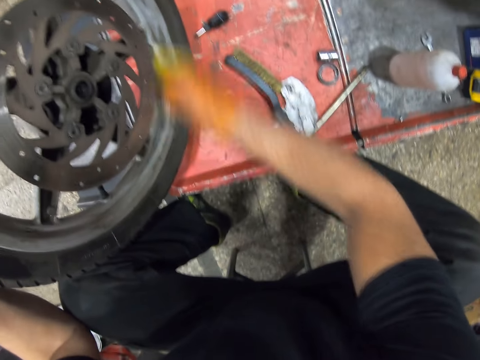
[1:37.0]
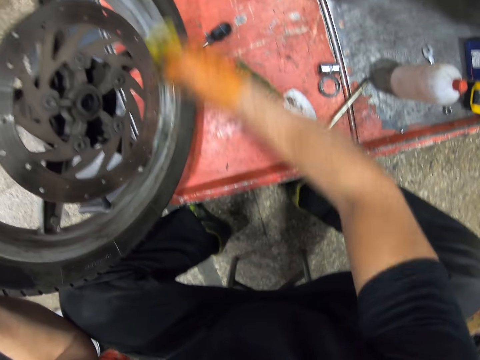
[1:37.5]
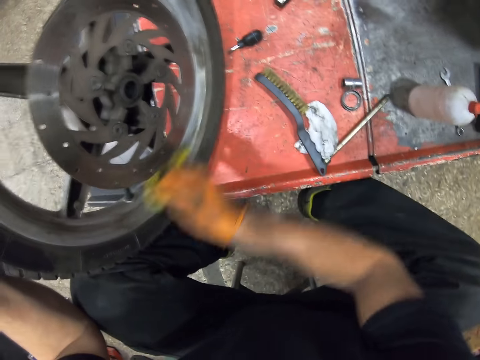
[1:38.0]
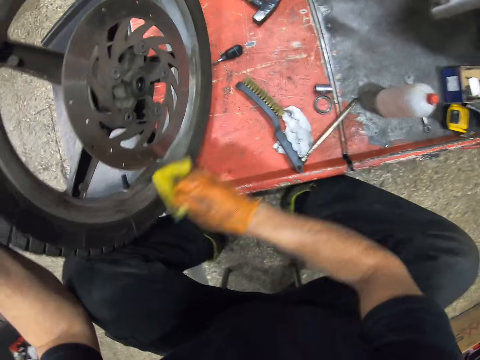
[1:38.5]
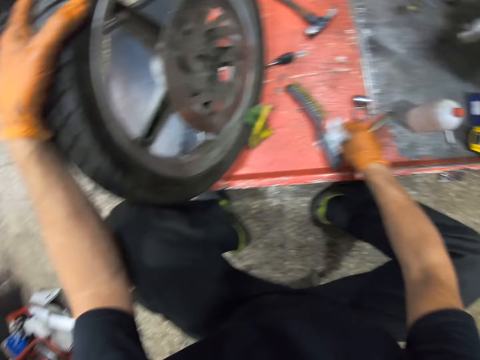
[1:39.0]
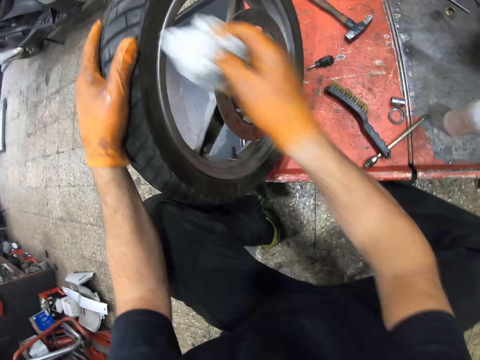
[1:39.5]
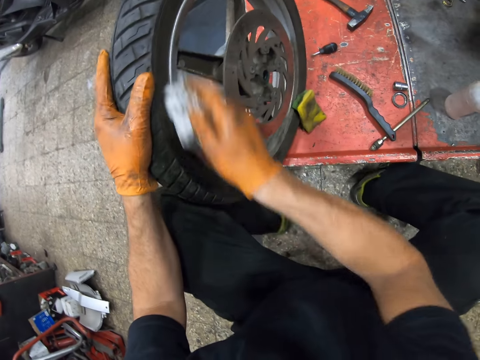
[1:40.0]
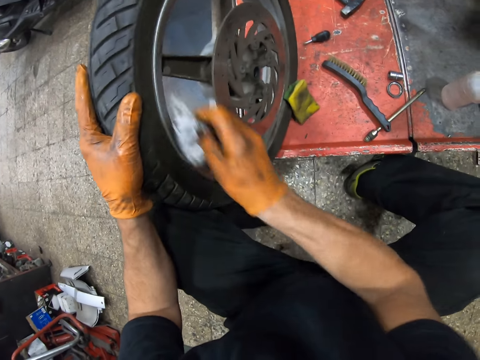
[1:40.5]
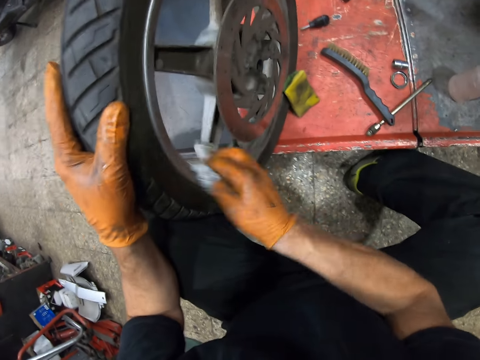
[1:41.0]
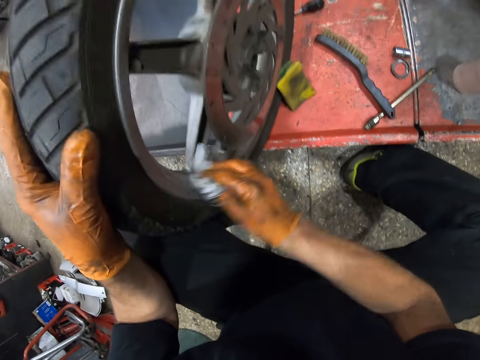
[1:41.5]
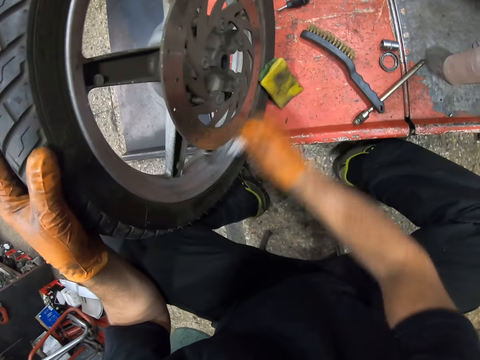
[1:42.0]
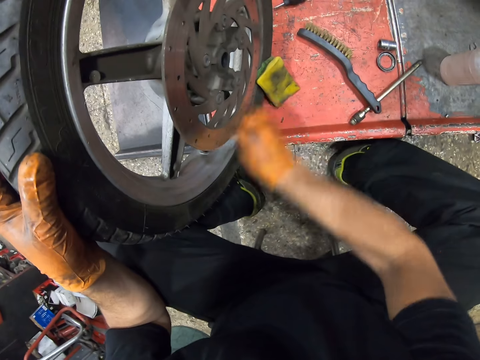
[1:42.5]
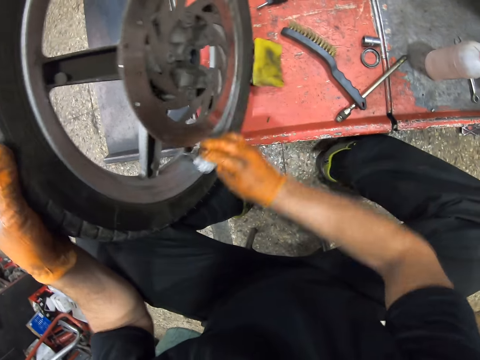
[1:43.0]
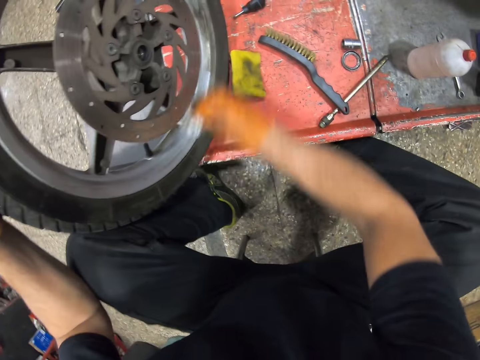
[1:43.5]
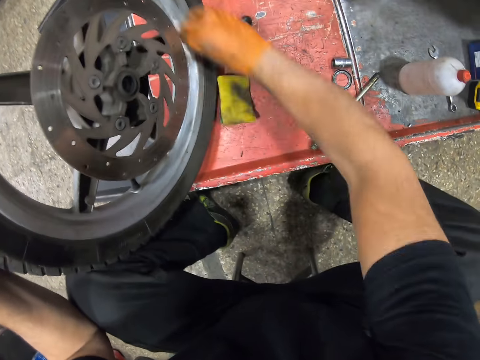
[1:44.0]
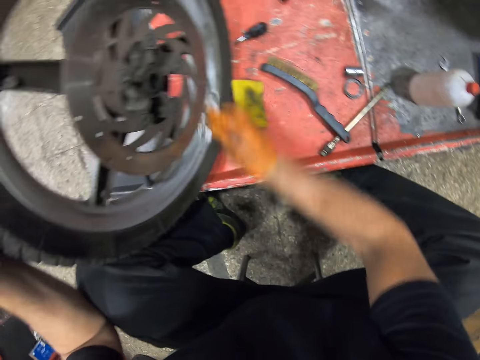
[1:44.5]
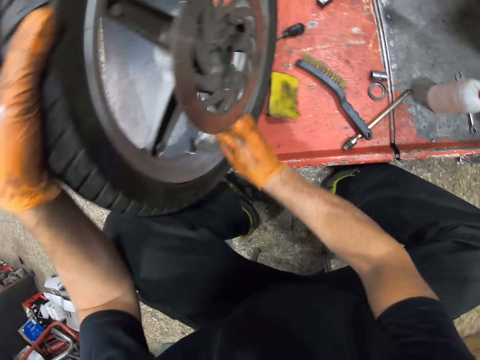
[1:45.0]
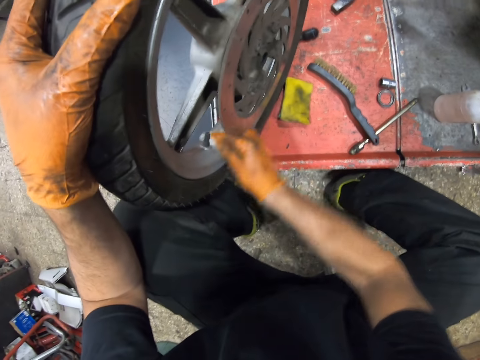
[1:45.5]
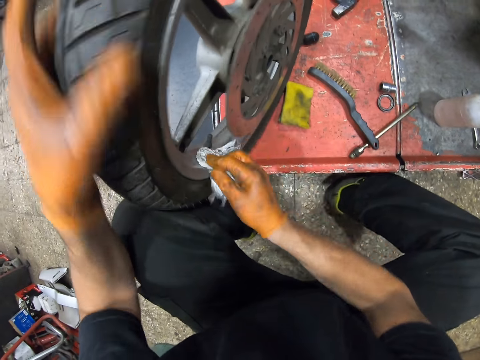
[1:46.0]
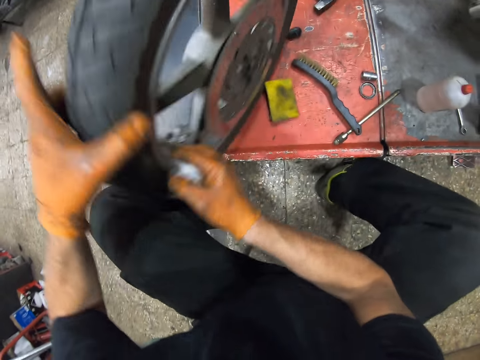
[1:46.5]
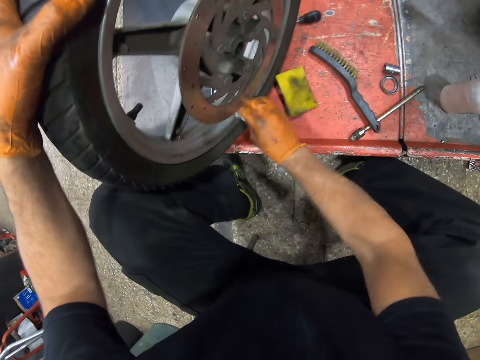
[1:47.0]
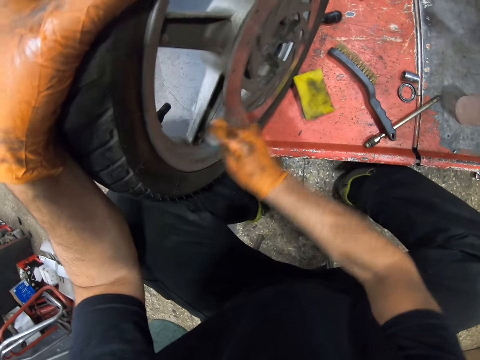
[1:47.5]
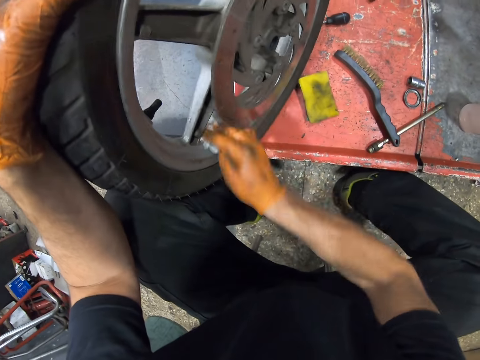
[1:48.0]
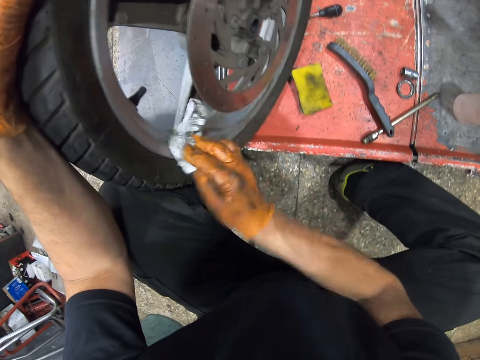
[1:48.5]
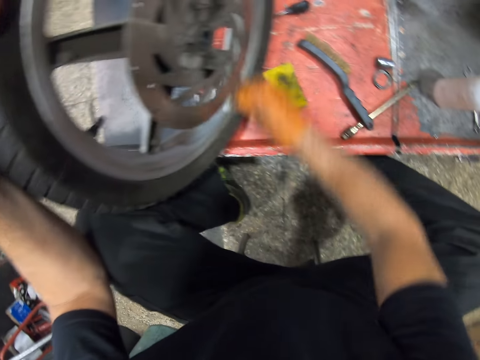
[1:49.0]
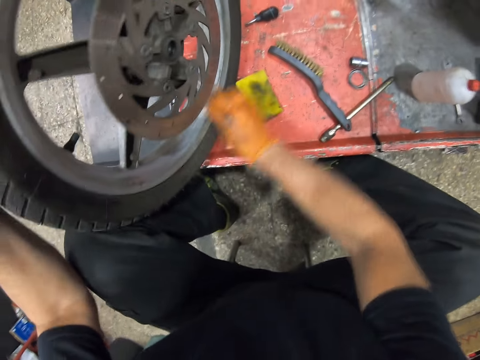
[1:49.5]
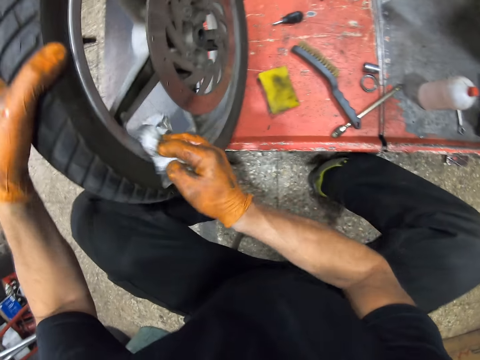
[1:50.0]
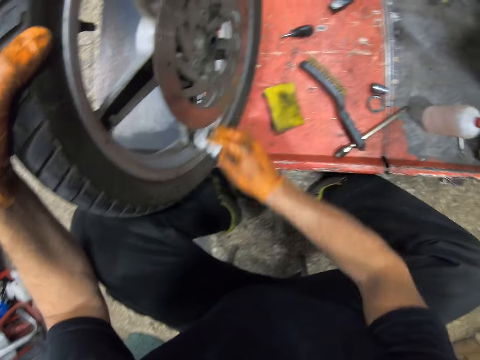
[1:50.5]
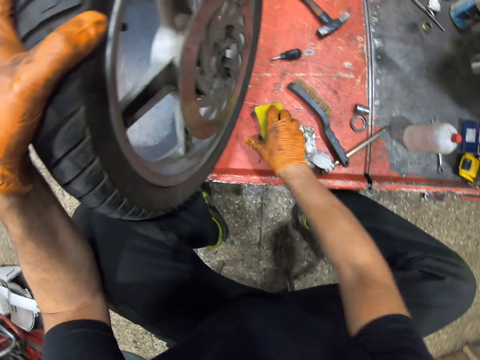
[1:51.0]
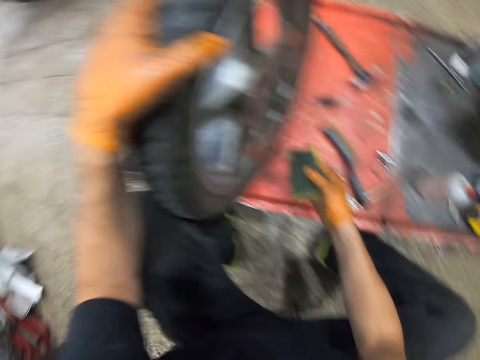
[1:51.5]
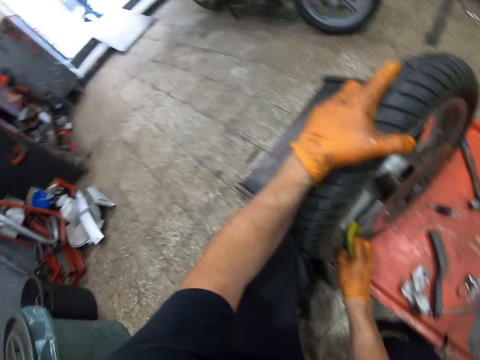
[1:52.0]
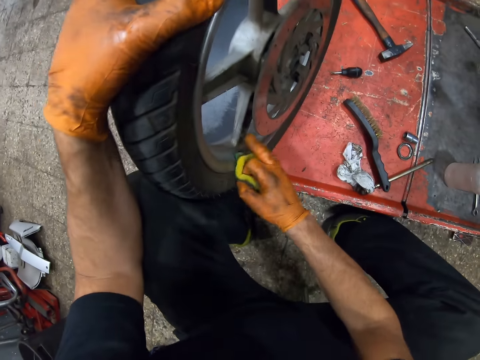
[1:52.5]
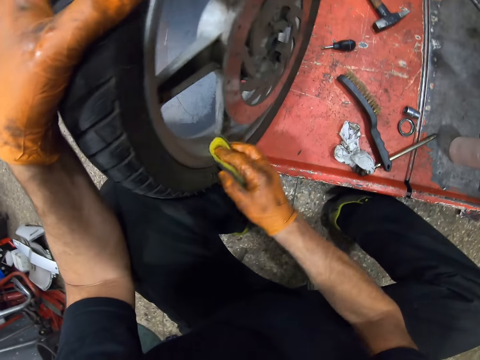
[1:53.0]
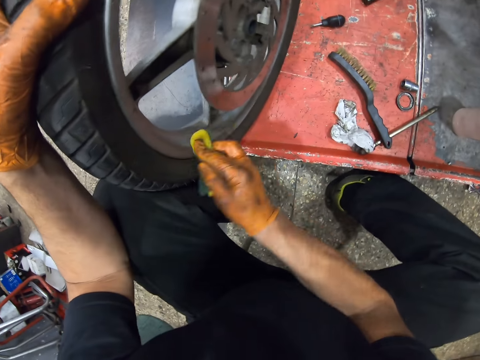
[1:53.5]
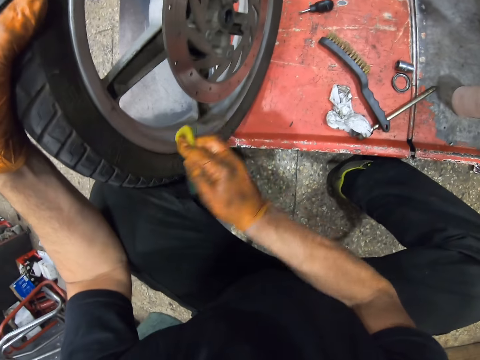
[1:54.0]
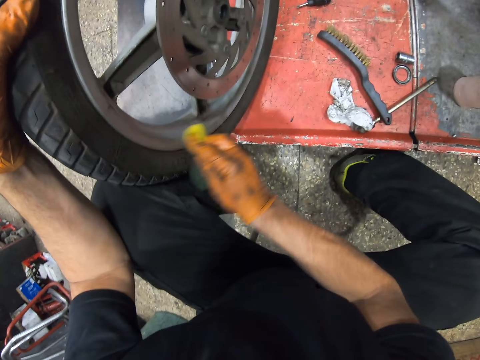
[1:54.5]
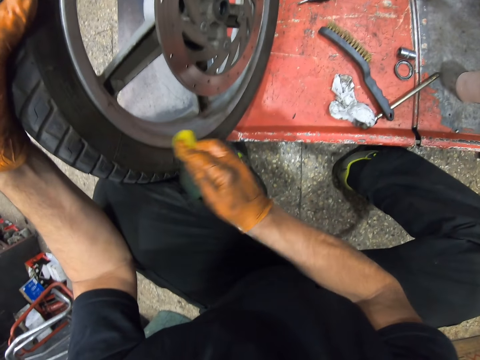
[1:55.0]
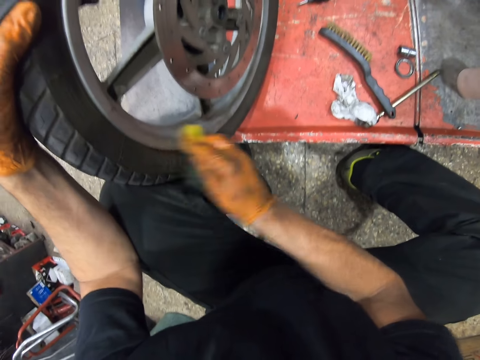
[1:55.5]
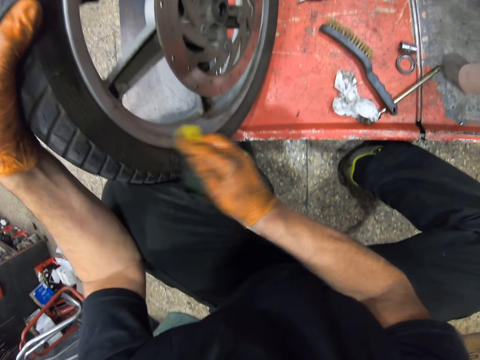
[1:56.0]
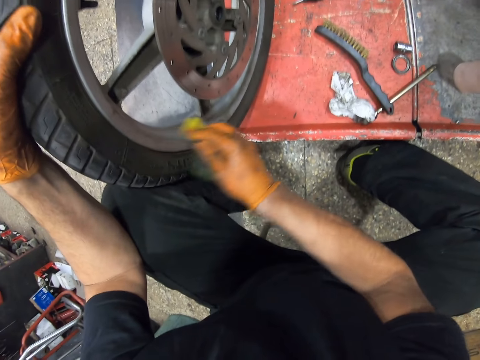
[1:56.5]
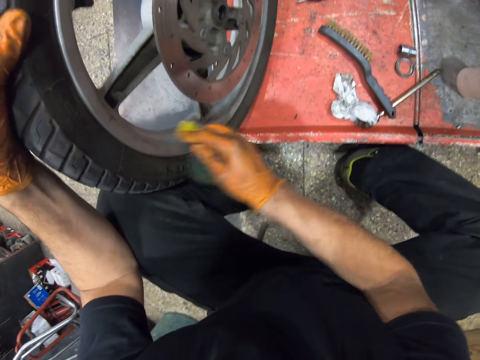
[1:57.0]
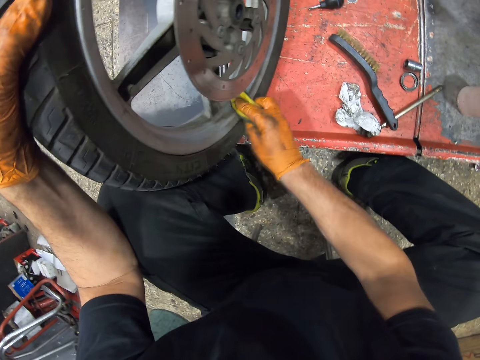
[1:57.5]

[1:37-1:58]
The camera wearer drops the foam or sponge on the metal. They pick up a piece of paper or cloth from the metal. They clean the rim of the vehicle using the piece of cloth. They drop the paper on the metal. They pick up the foam from the metal. They clean the rim of the wheel using the sponge.

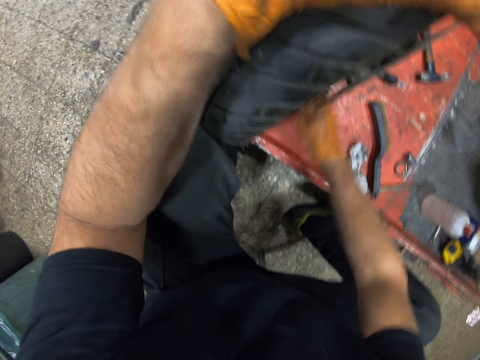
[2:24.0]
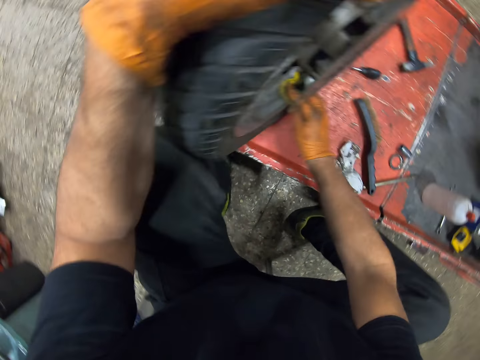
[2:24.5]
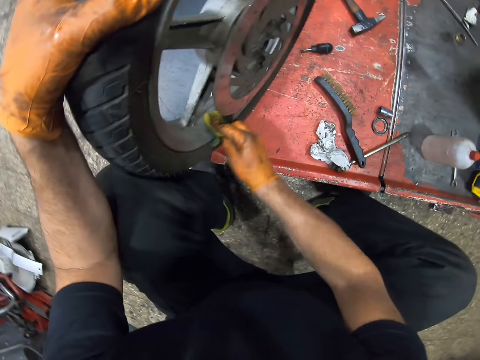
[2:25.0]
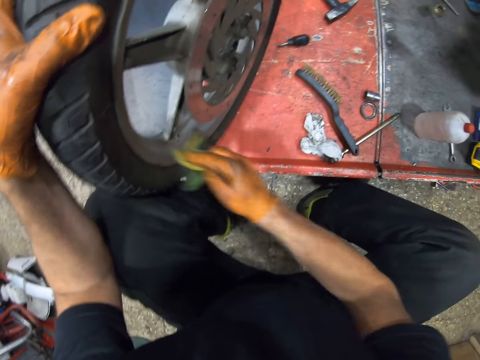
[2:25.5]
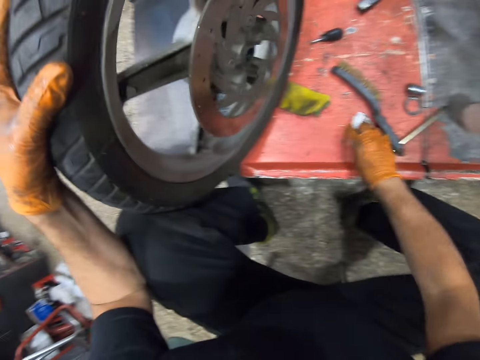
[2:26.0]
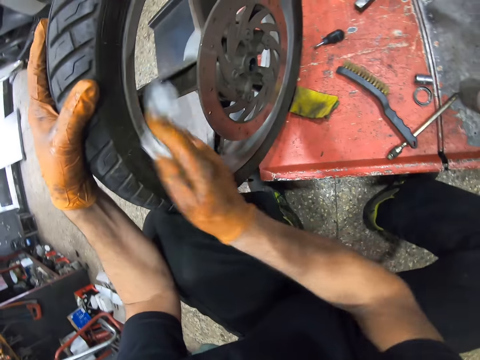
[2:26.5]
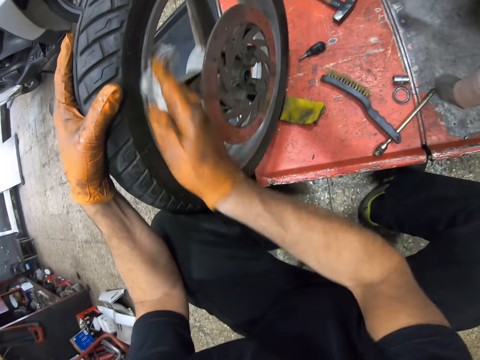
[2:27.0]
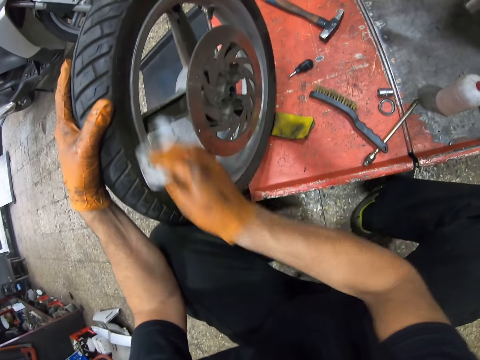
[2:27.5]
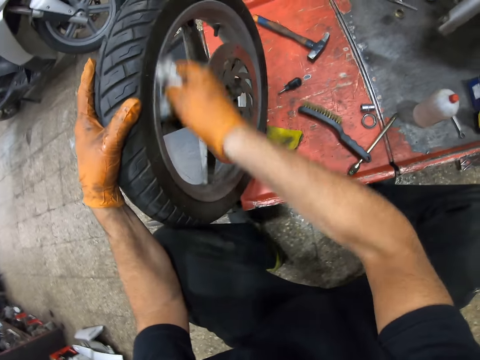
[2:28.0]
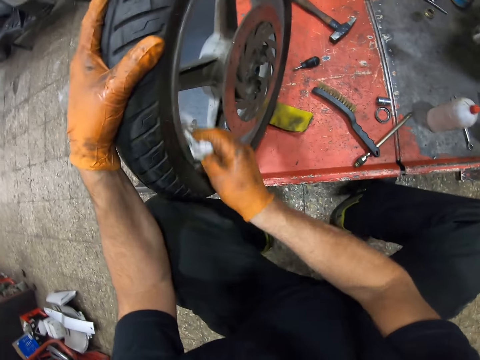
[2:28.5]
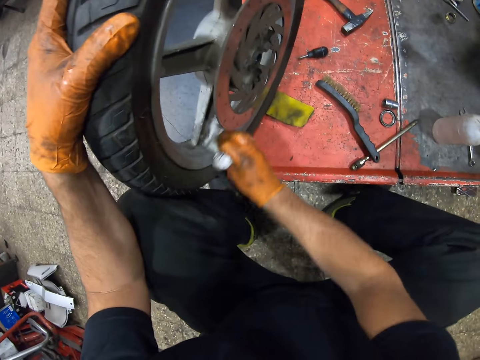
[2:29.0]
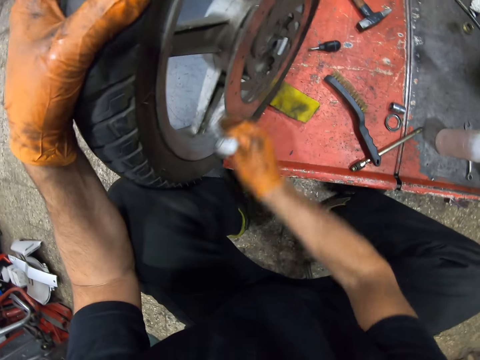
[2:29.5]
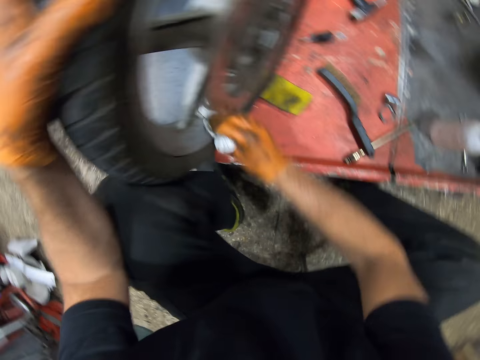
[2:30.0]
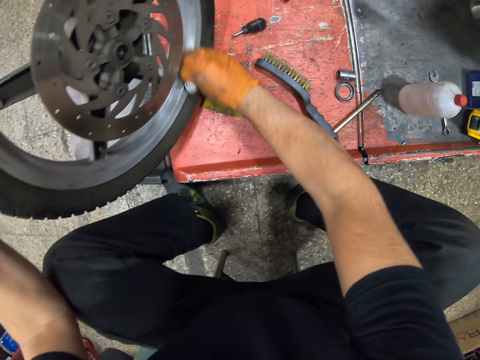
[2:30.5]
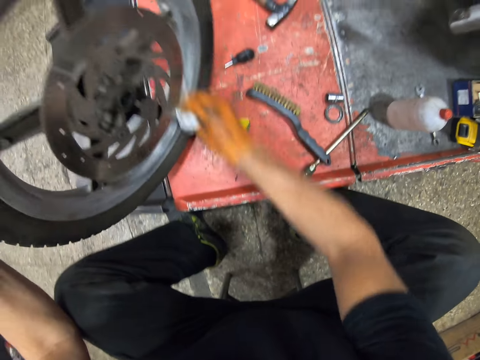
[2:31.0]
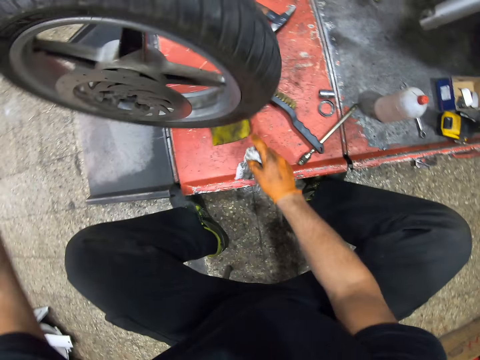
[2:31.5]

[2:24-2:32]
The camera wearer drops the foam or sponge on the metal. They pick up a piece of paper or cloth from the metal. They clean the rim of the vehicle using the piece of cloth.
